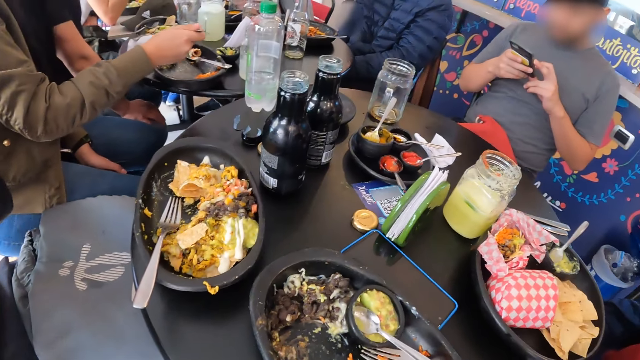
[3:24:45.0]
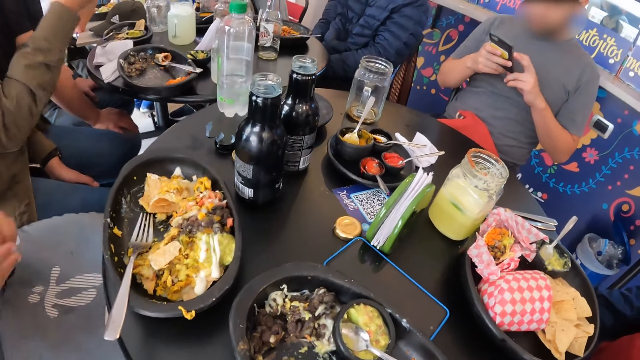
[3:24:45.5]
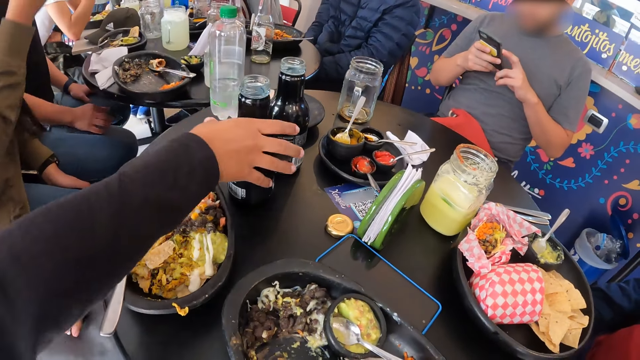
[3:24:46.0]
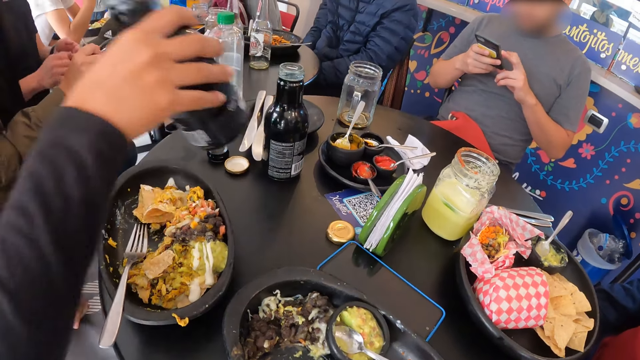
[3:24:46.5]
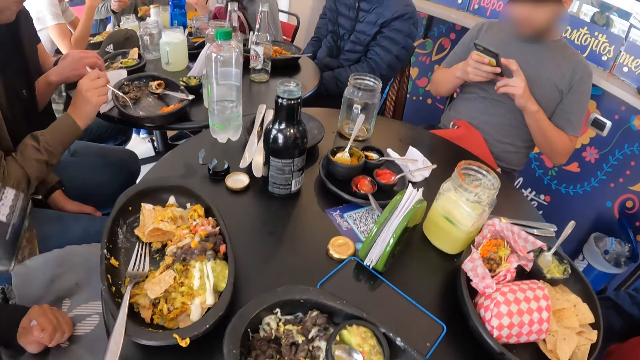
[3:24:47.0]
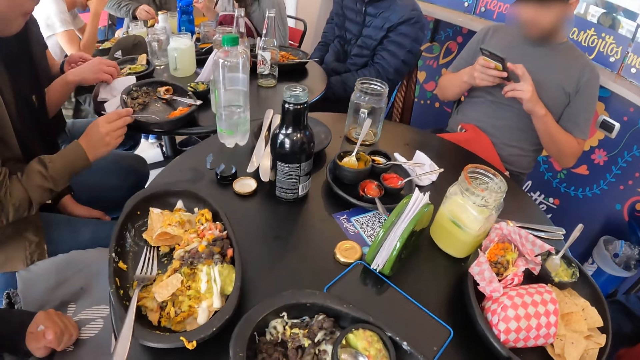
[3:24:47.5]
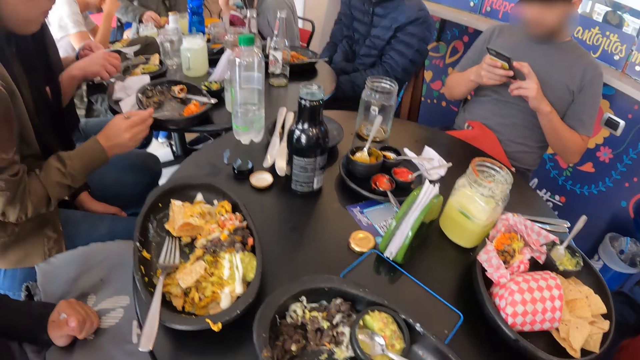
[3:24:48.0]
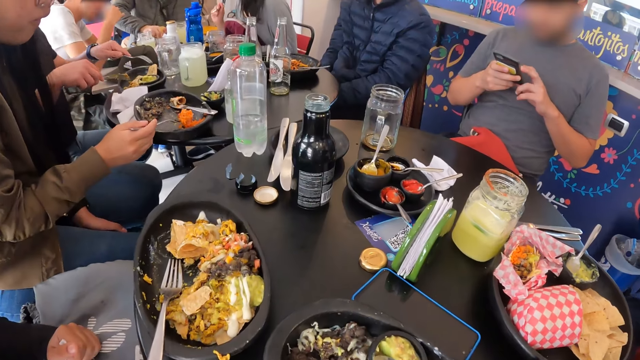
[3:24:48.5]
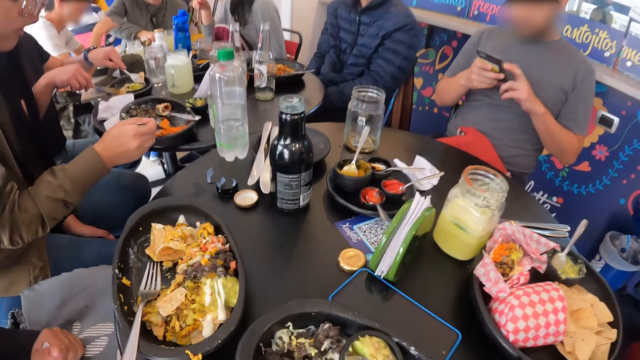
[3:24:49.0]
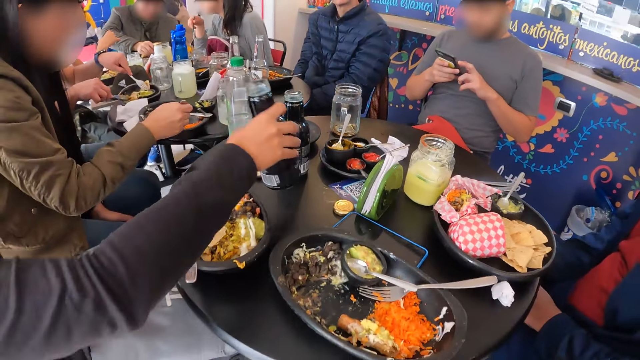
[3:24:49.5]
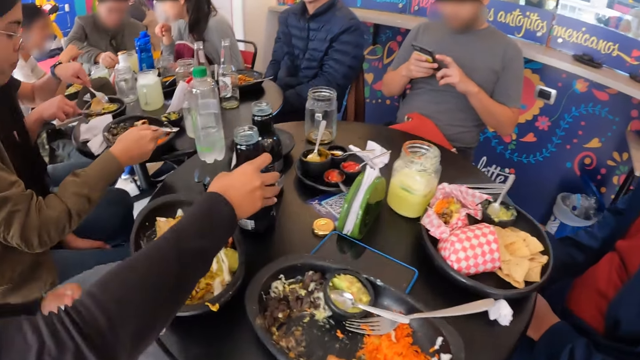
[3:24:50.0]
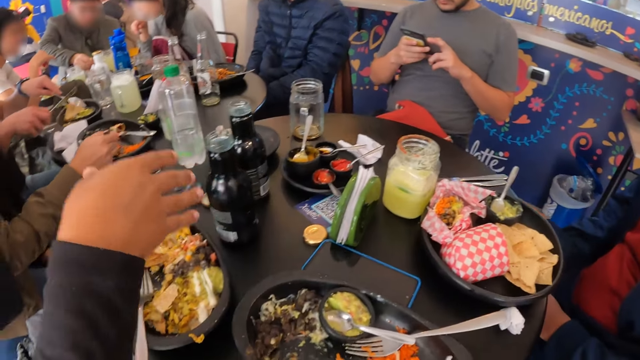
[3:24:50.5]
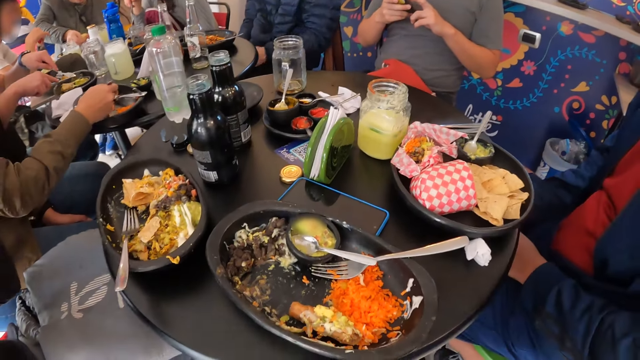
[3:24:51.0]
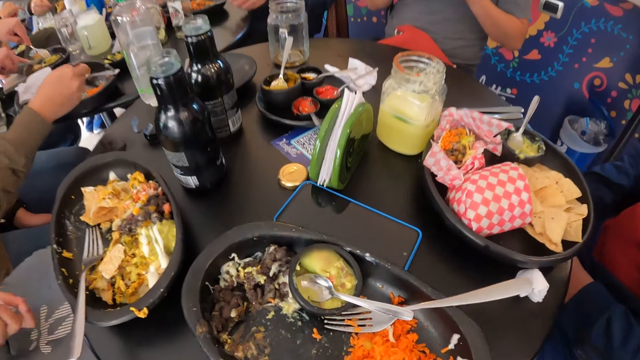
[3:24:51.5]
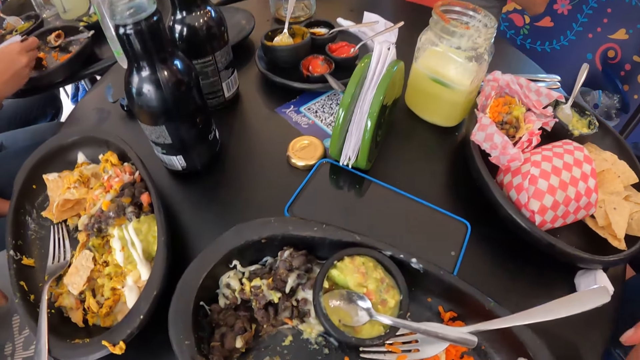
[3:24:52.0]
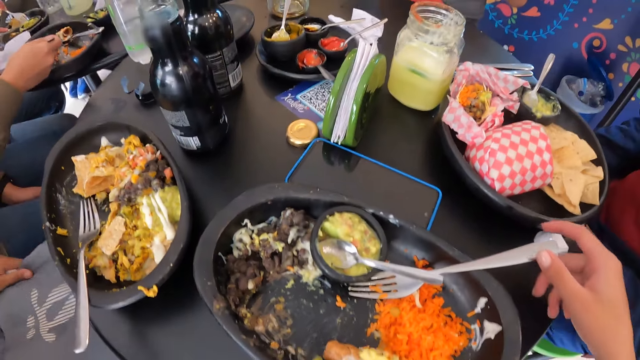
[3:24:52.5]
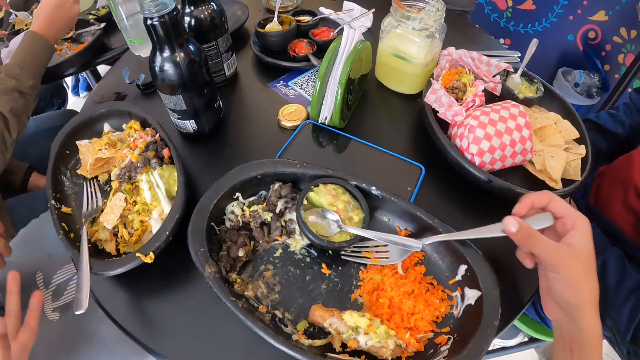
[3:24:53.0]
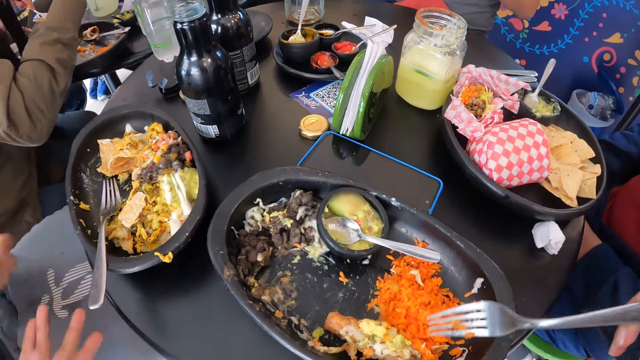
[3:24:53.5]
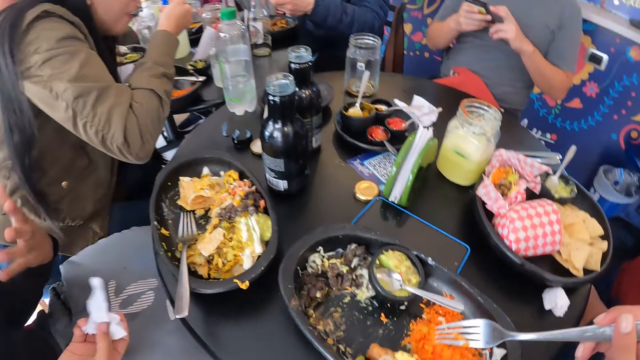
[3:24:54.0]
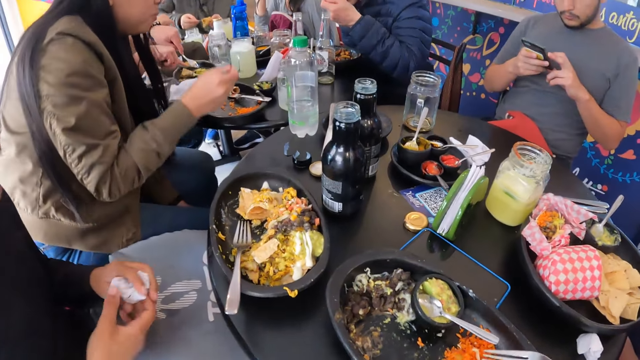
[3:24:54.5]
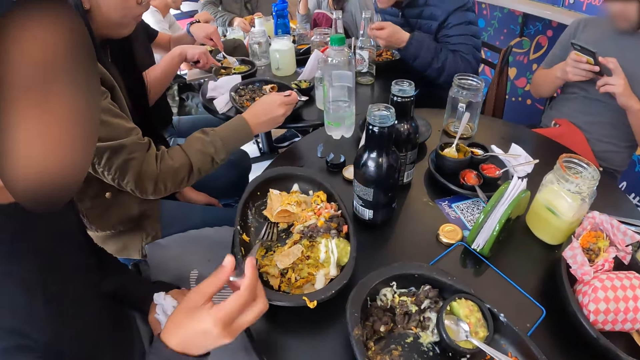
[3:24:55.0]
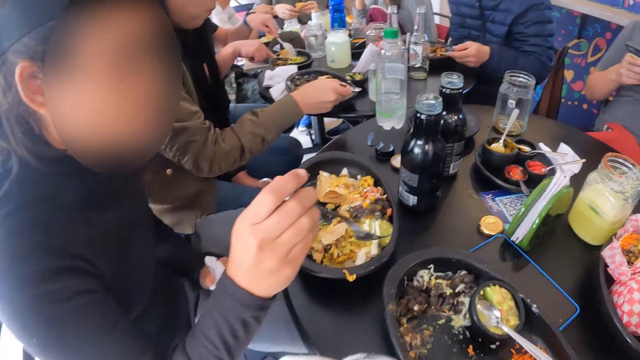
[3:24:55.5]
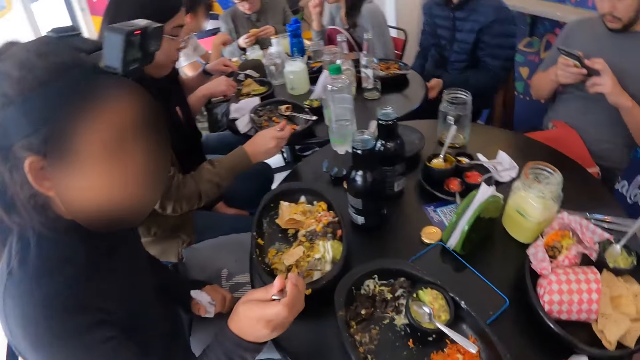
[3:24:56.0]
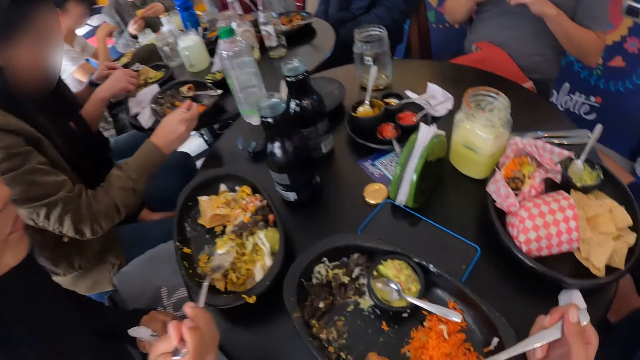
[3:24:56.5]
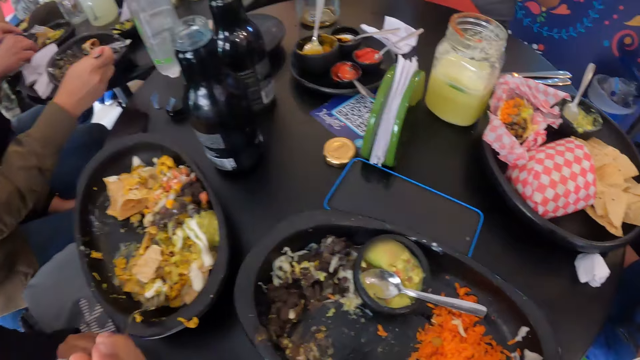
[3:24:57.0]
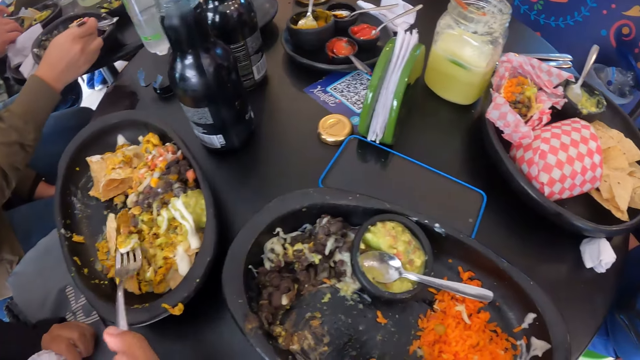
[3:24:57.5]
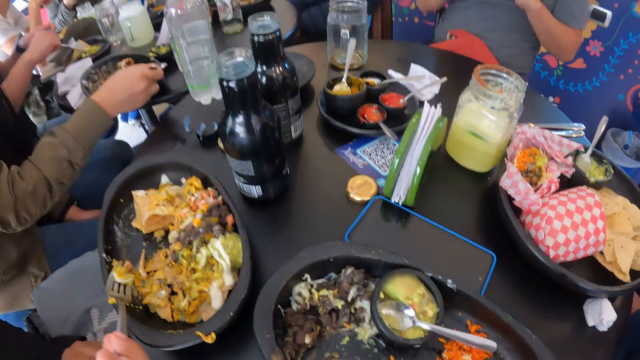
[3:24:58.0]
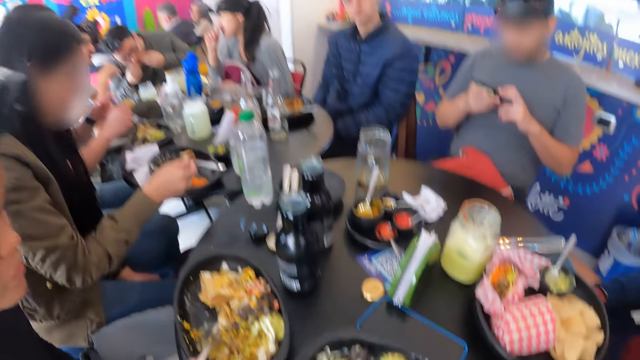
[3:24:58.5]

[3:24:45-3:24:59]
The woman picks up a bottle from the table with her right hand, drinks the drink and places the bottle in her right hand on the table. The camera wearer looks around. She packs food from the plate on the table with the fork in her right hand. She wipes her mouth with her left hand. The woman packs food from the plate on the table with the fork in her right hand. The camera wearer puts the food in the fork in her right hand into her mouth.

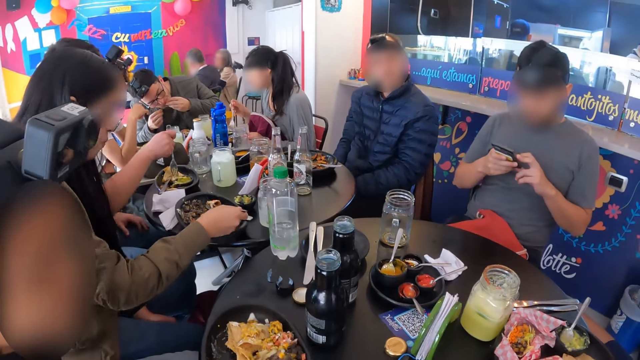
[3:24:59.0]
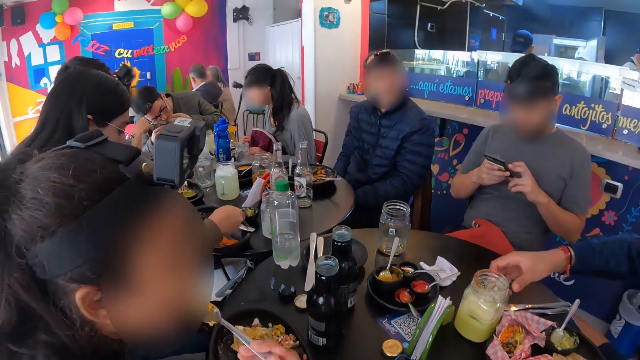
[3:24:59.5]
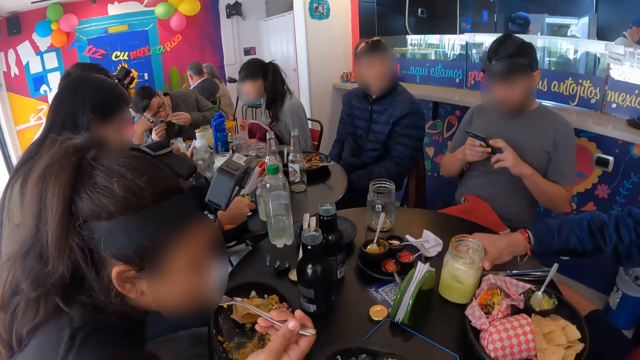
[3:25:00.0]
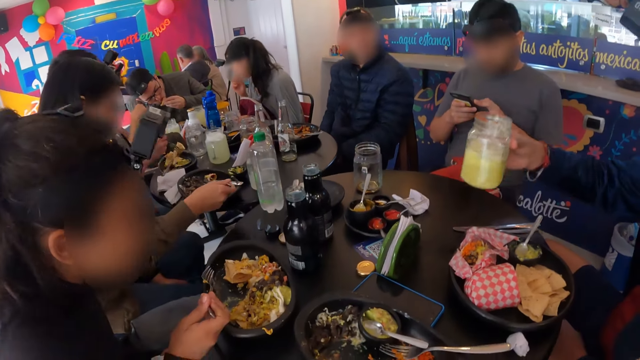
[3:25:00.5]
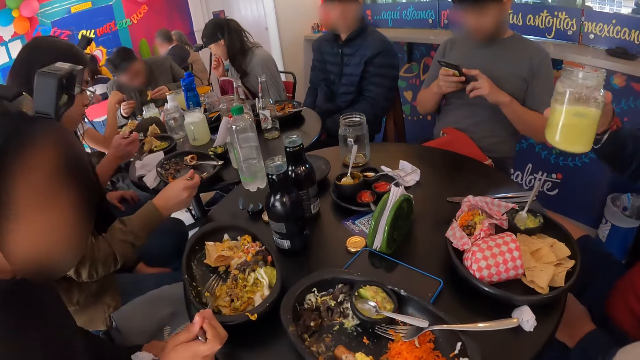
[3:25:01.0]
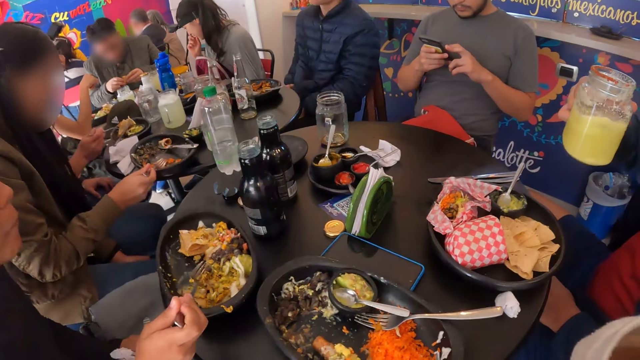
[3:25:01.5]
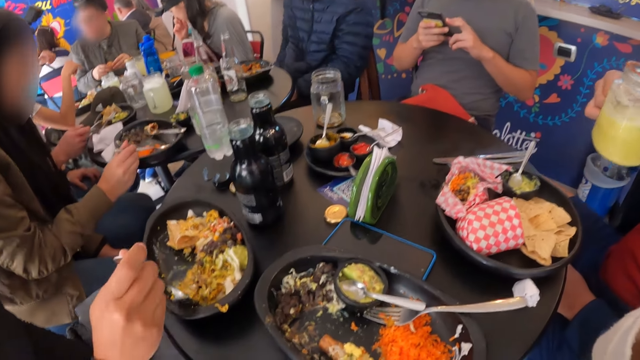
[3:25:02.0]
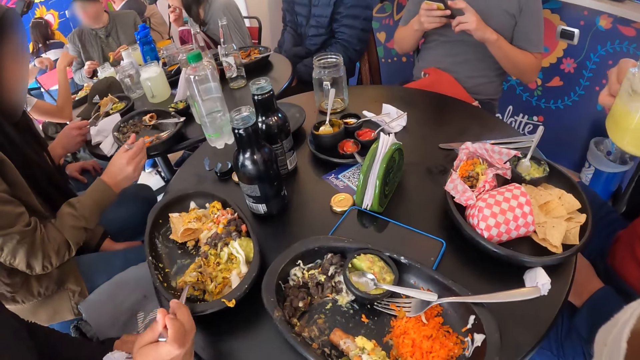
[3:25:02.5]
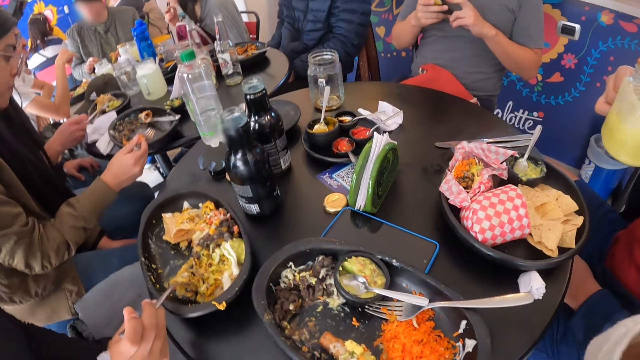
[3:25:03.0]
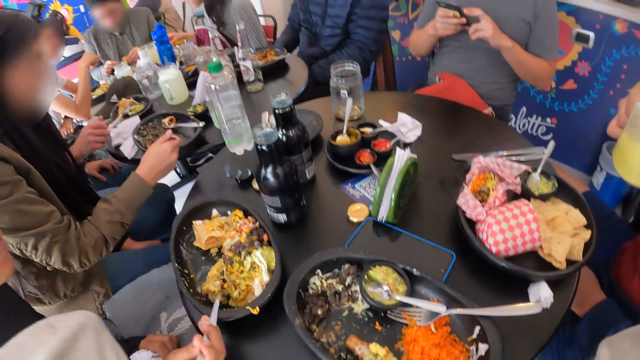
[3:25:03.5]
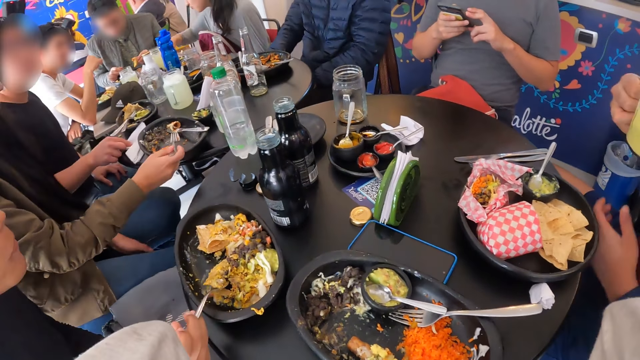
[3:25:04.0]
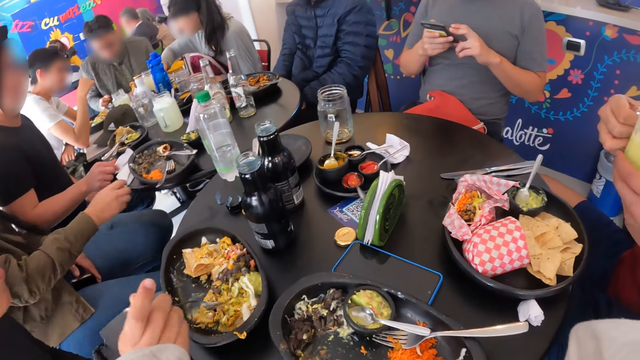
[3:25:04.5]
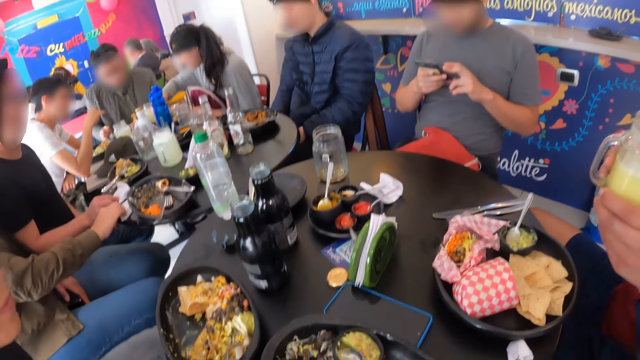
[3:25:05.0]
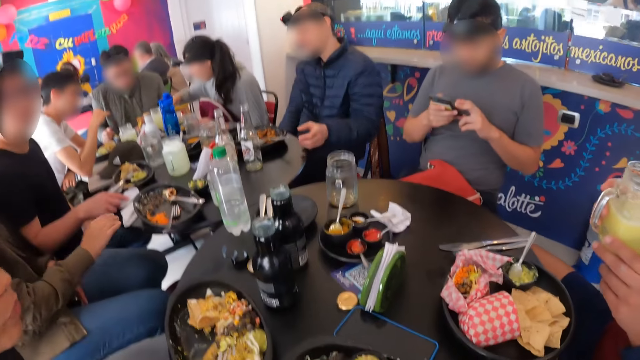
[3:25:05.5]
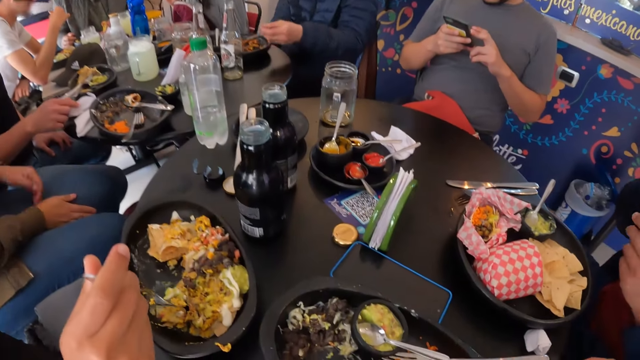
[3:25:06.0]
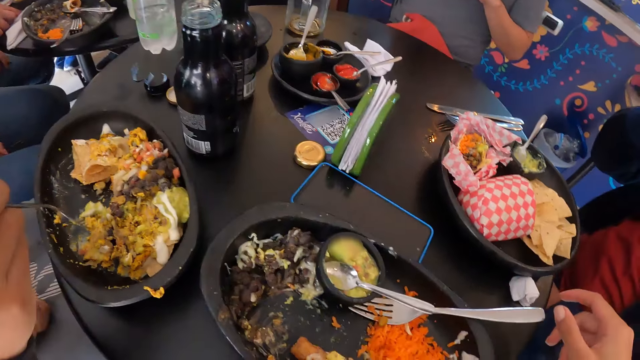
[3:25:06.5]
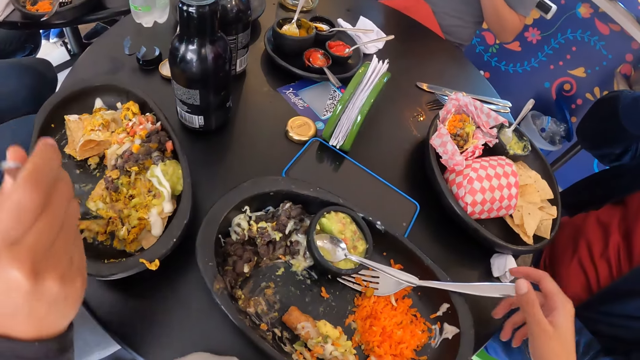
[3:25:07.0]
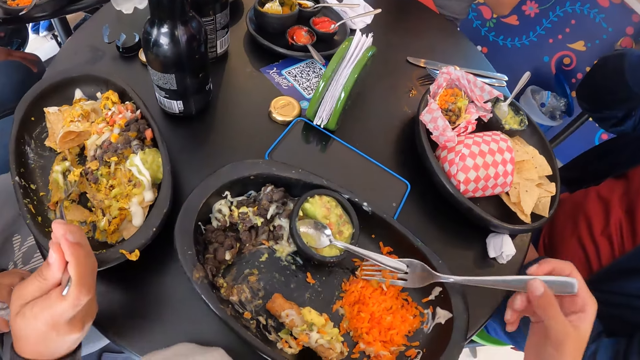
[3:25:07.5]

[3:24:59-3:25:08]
The woman puts the food in the fork in her right hand into her mouth. The man picks up a glass cup from the table with his right hand. The woman packs food from the plate on the table with the fork in her right hand.
